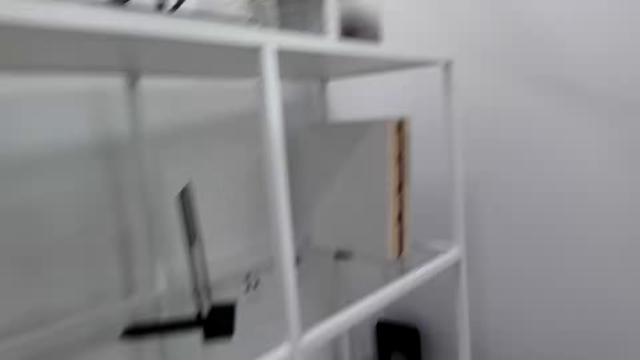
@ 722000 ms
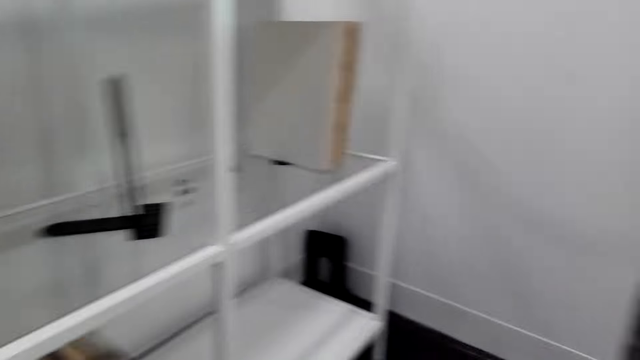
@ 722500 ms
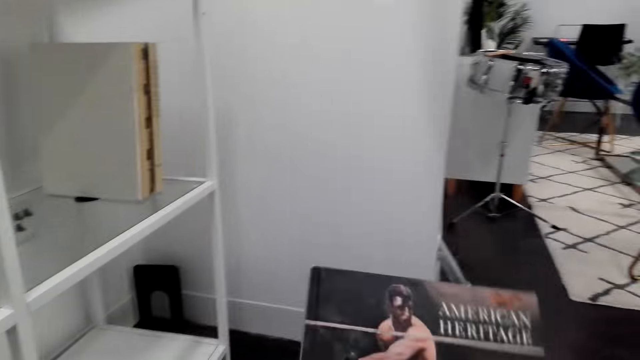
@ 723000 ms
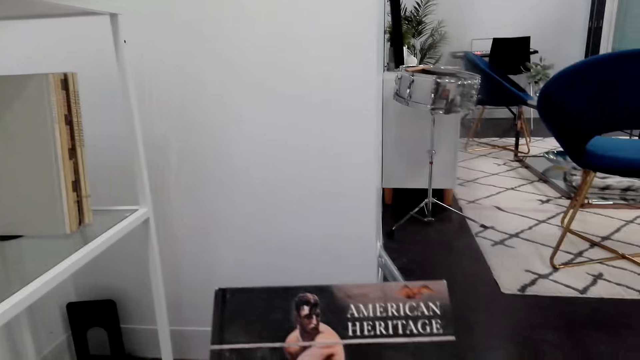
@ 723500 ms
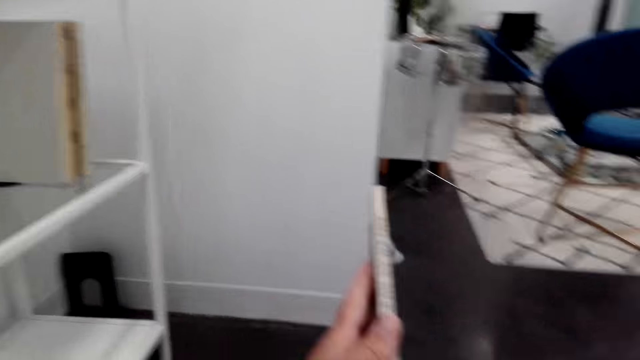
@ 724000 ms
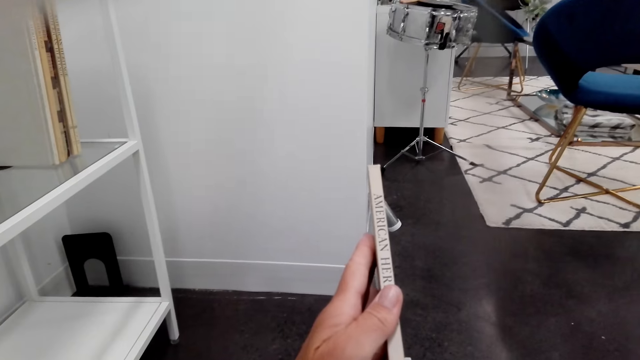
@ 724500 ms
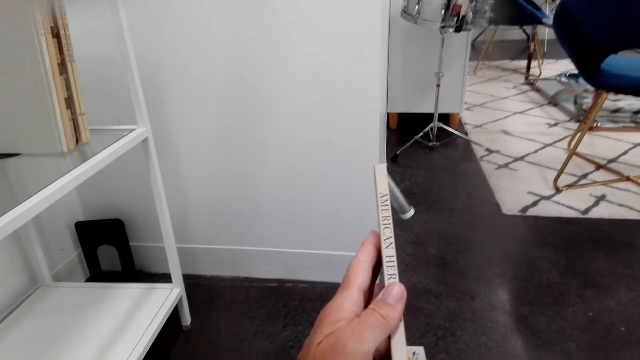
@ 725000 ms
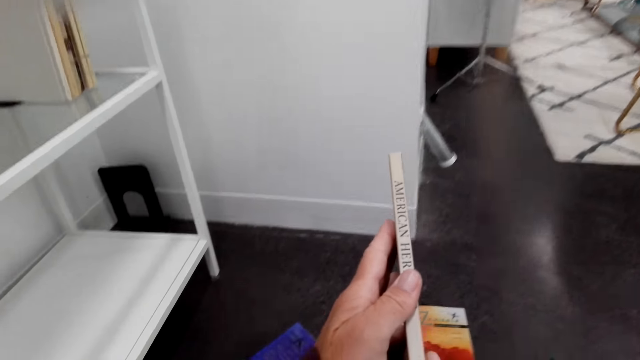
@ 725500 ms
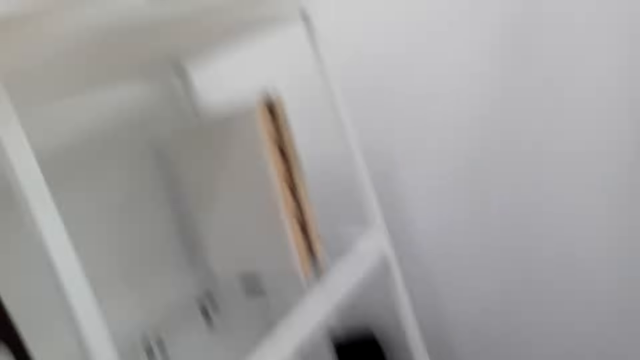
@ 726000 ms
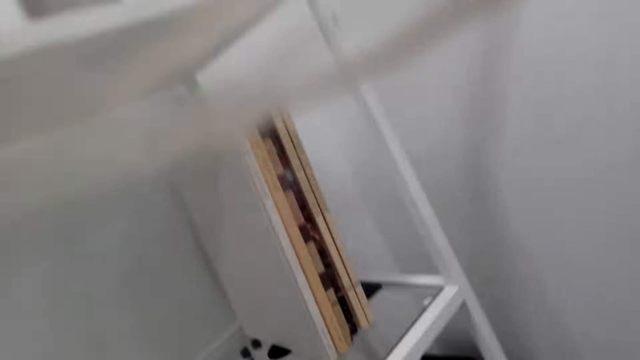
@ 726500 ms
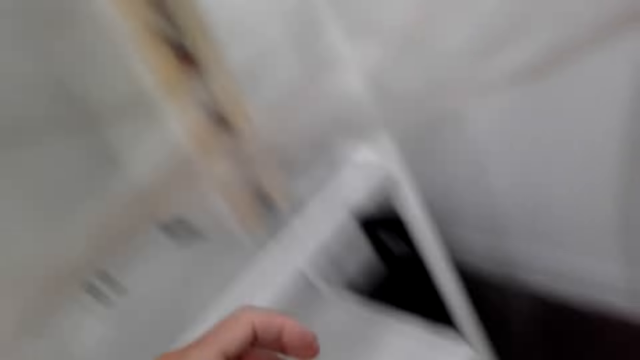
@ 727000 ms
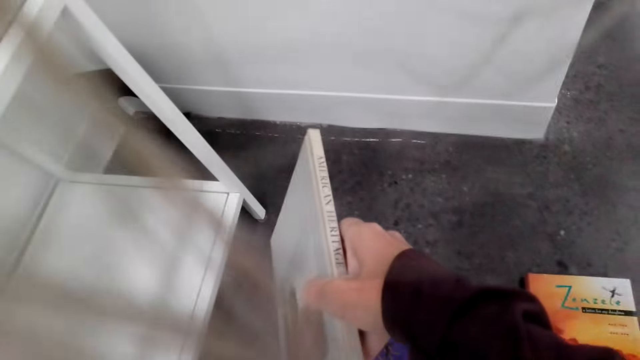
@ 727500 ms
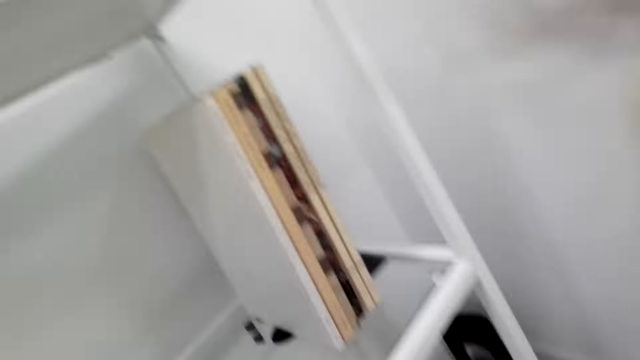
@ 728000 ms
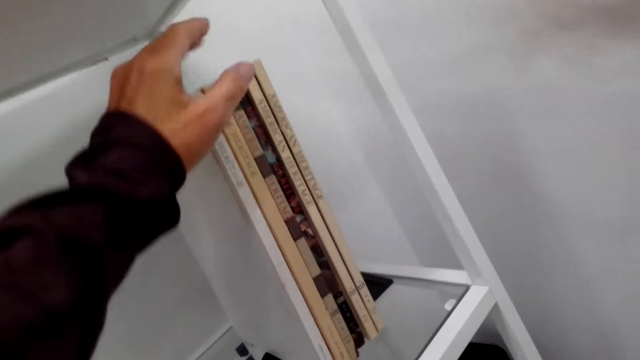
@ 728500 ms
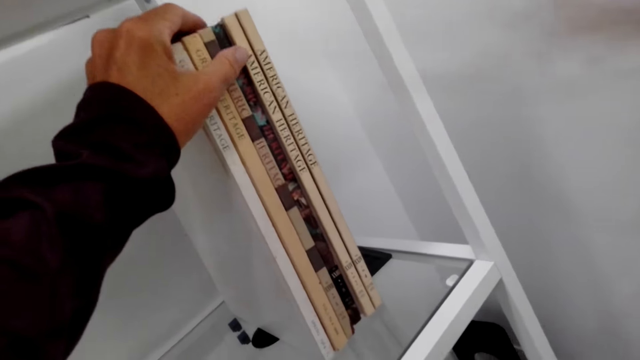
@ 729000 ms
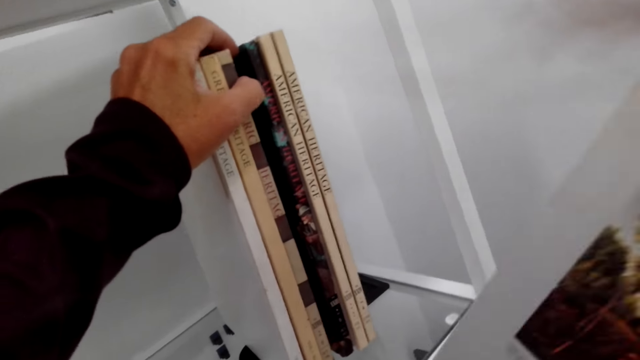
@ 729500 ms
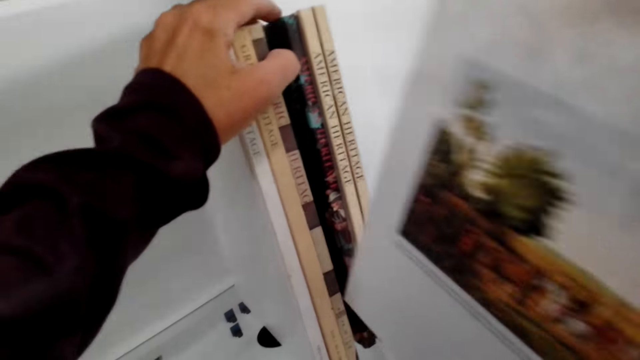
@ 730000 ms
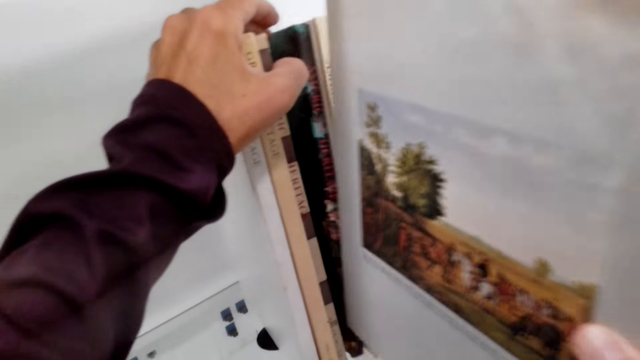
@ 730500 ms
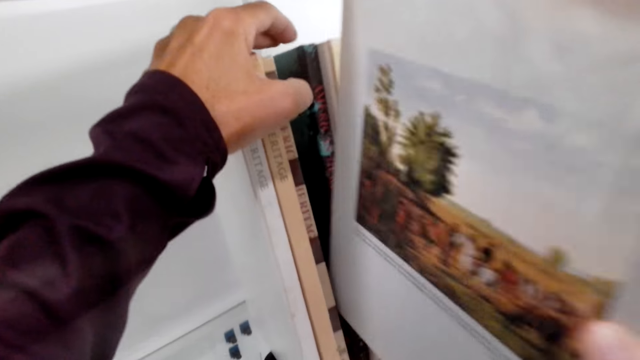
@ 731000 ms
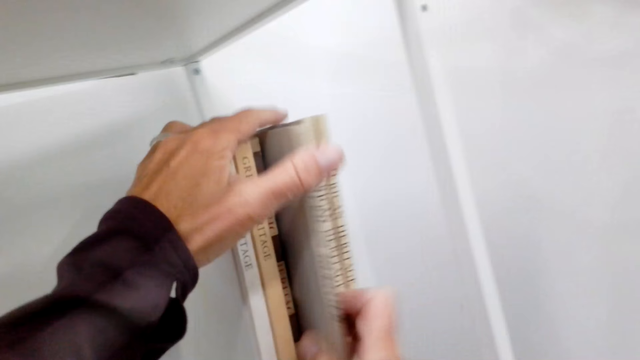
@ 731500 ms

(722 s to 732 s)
The camera wearer turns around. They move around. They check a book. They hold the book. They move the books on the shelf. They hold the books on the shelf. They place the book on the shelf among others.

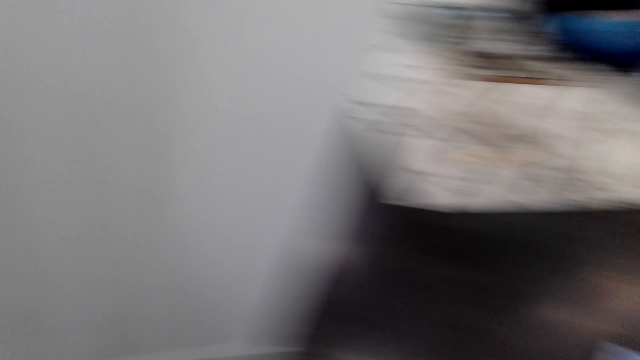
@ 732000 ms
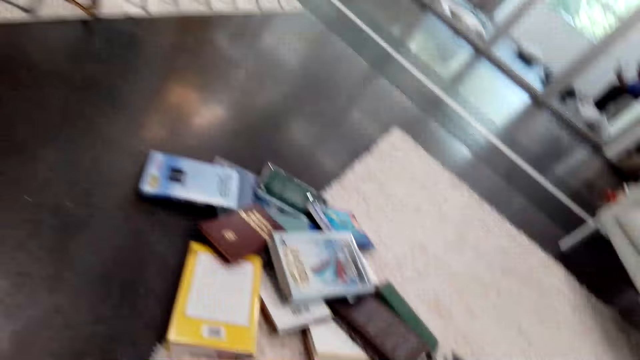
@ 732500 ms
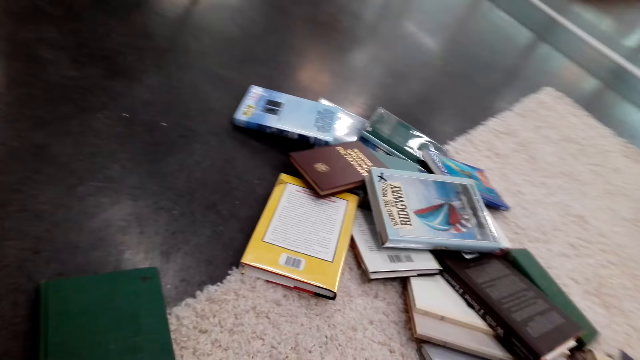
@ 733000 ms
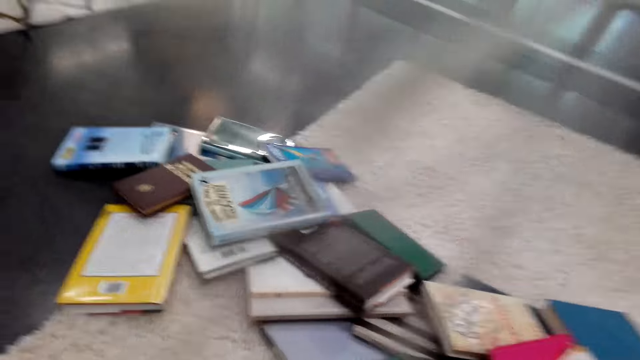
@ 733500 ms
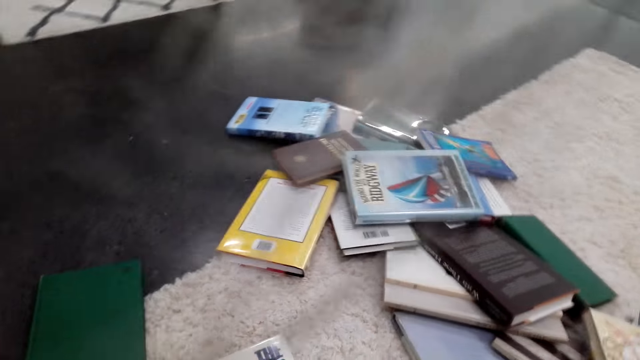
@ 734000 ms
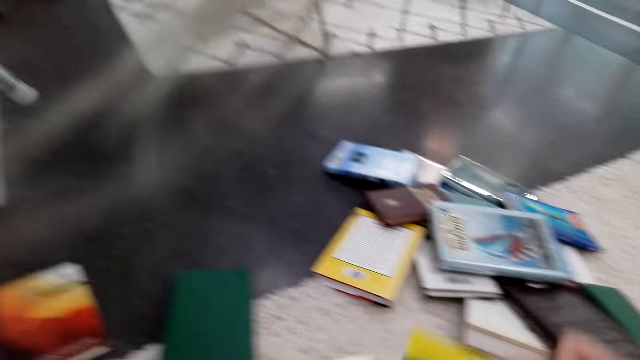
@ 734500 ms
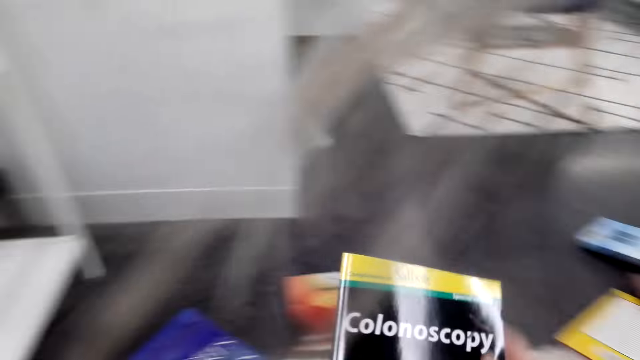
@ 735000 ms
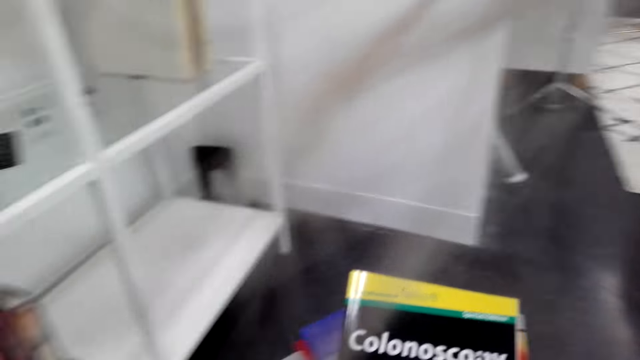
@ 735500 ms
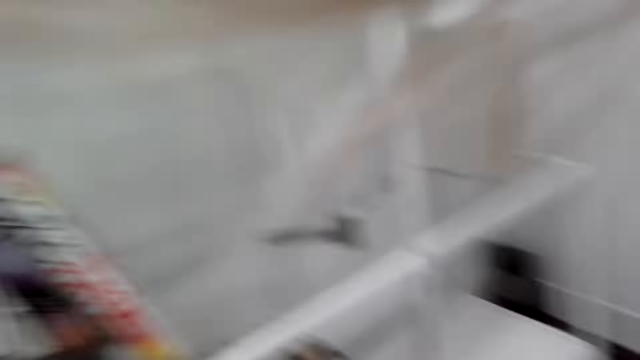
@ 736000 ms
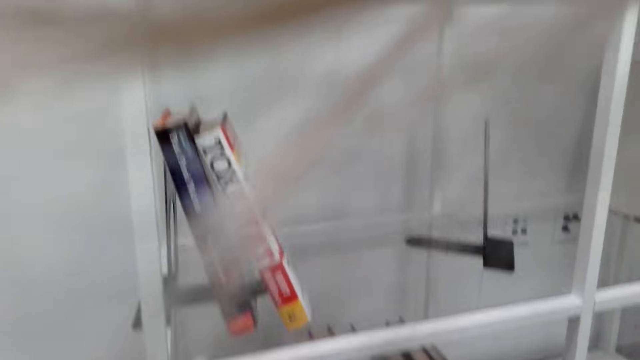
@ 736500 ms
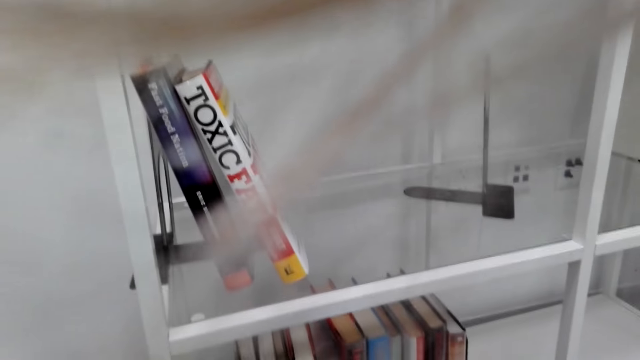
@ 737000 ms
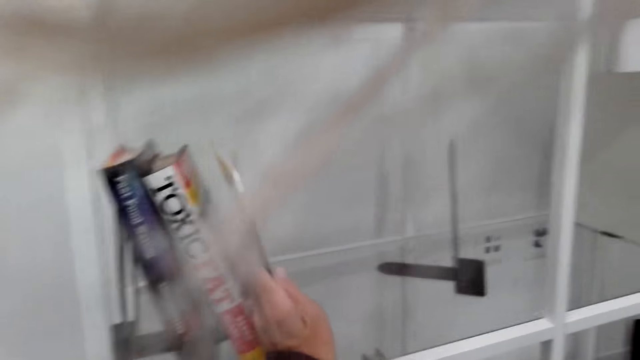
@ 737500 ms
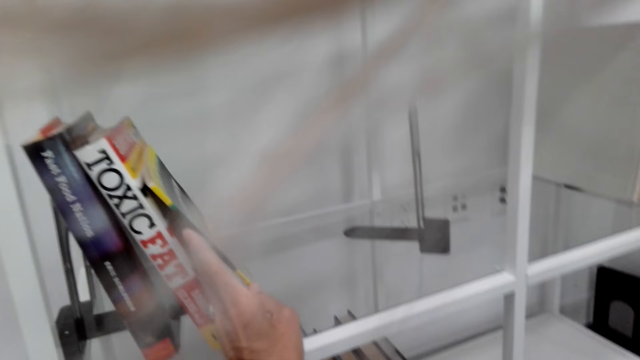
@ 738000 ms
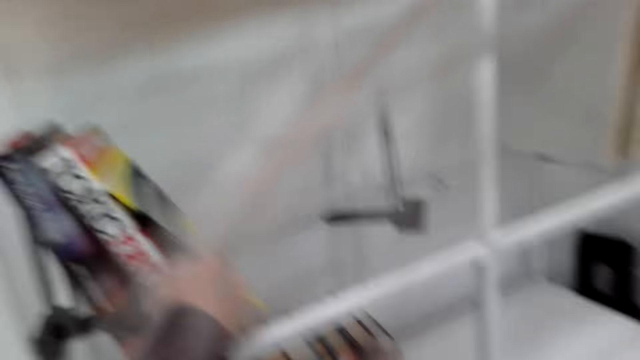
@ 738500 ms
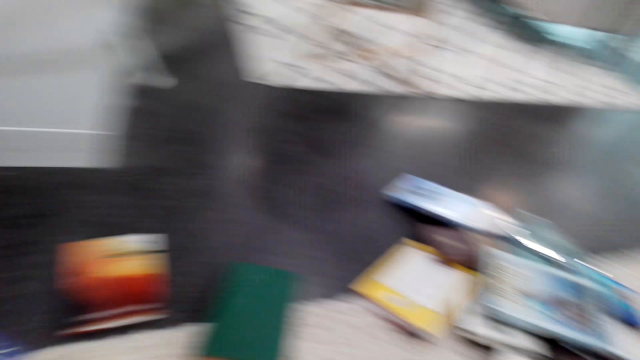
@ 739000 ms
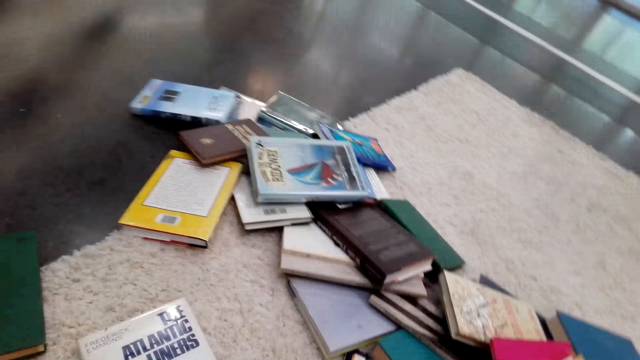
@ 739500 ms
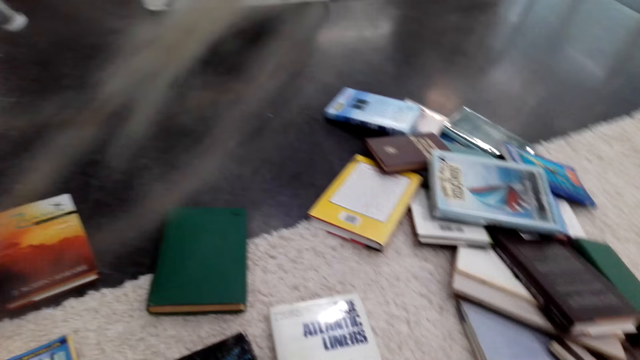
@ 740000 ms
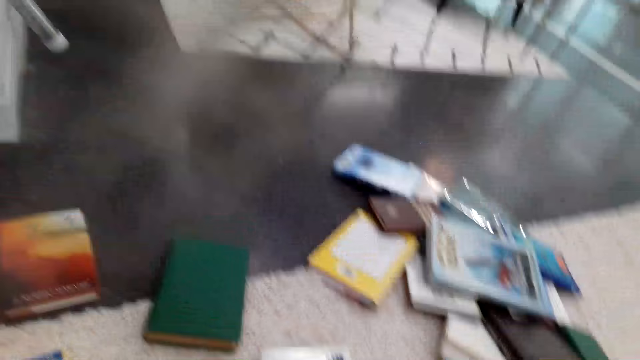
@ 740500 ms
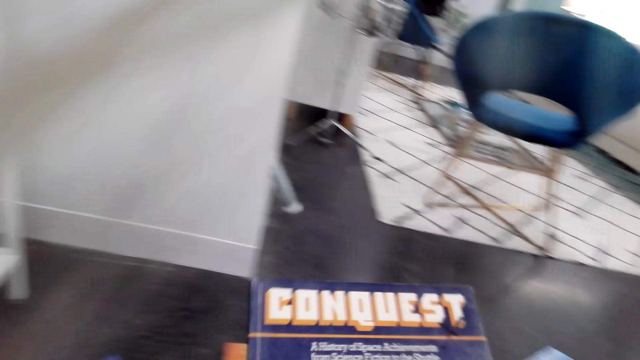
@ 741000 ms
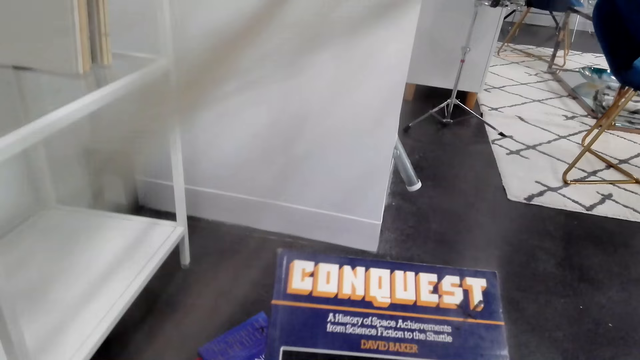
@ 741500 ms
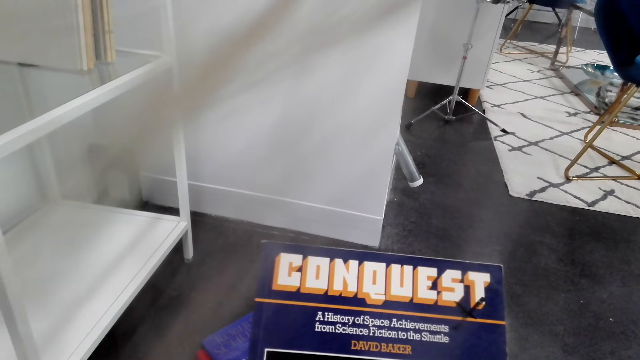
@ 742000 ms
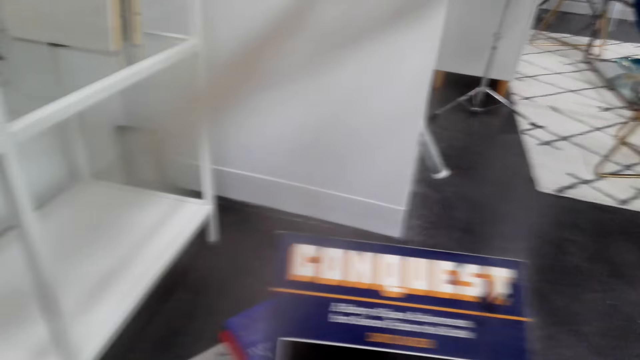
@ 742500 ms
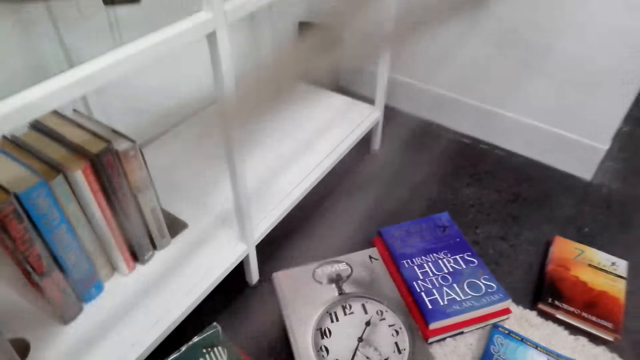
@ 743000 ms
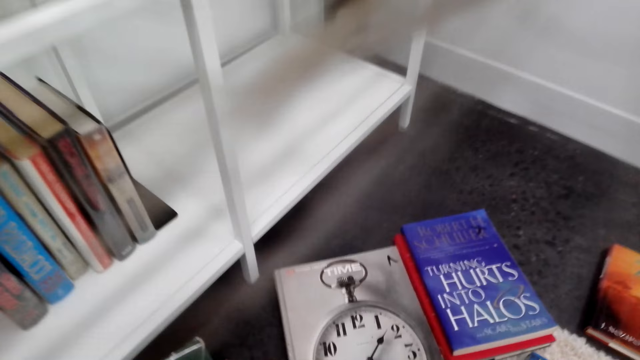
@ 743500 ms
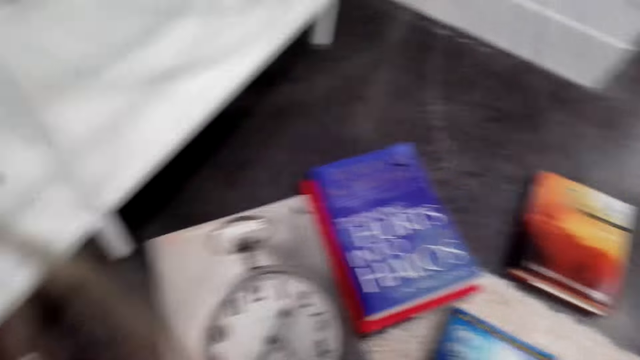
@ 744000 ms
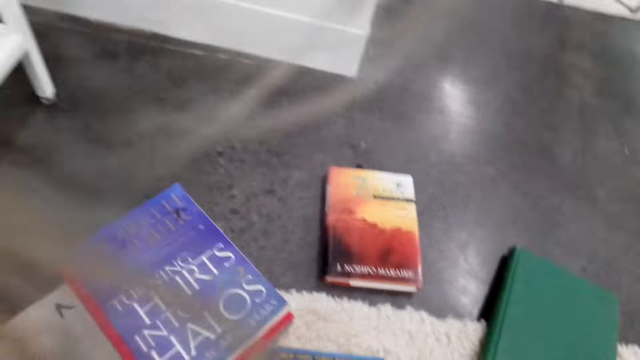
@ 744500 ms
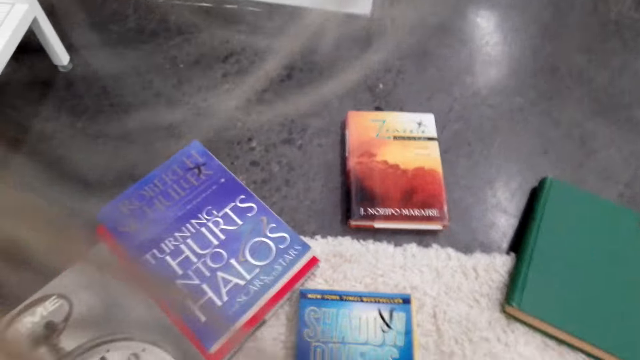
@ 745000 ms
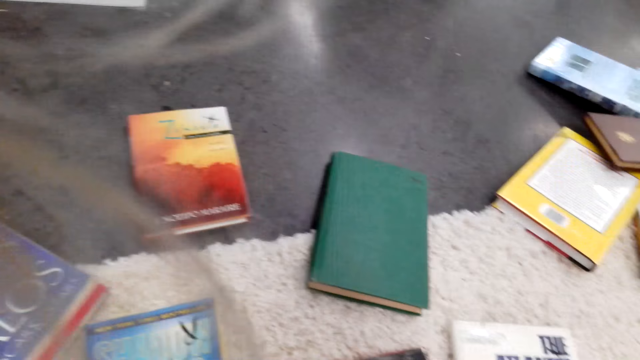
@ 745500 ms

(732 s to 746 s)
The camera wearer turns around. They look around the floor. They take another book. They check the book. They look around the shelf. They place the book on the shelf. They arrange the books on the shelf. They turn around. They look around the floor. They pick up a book. They check the book. They hold the book. They look around the floor.
